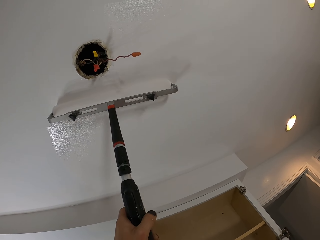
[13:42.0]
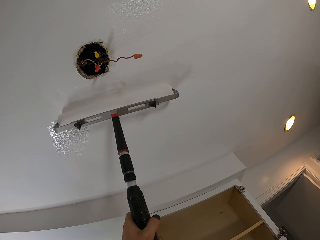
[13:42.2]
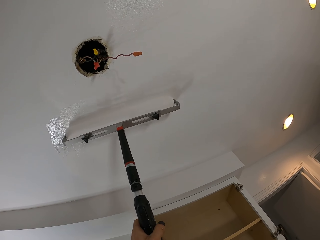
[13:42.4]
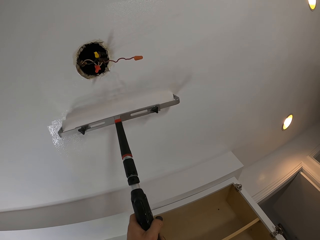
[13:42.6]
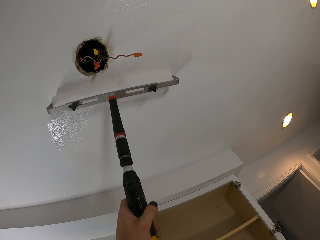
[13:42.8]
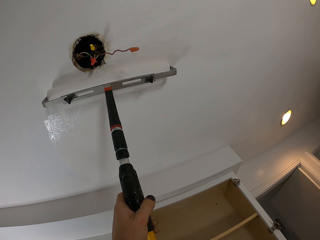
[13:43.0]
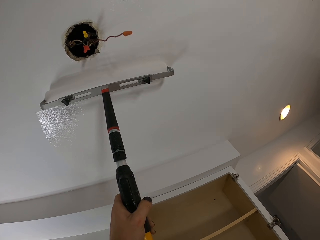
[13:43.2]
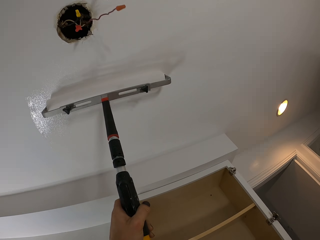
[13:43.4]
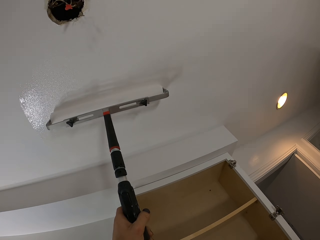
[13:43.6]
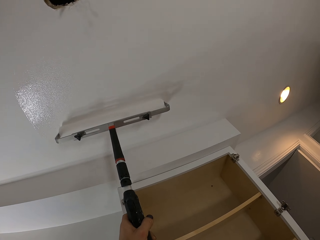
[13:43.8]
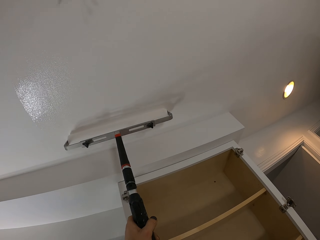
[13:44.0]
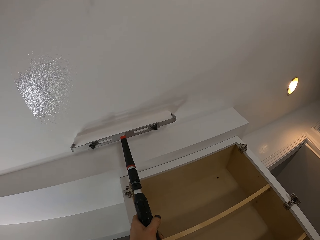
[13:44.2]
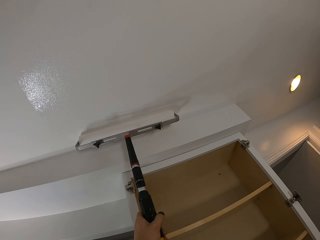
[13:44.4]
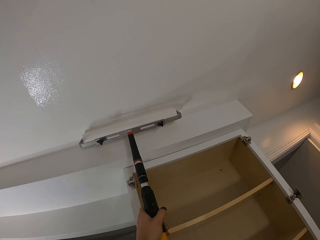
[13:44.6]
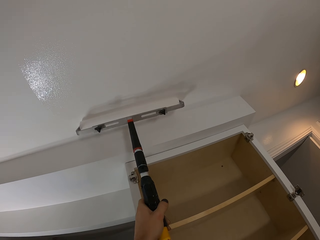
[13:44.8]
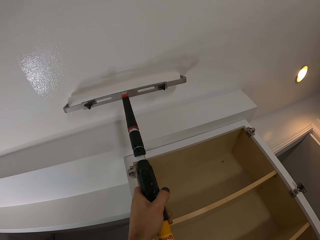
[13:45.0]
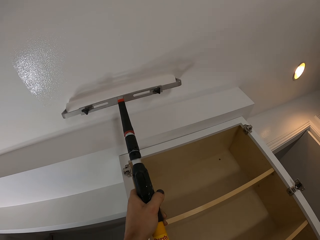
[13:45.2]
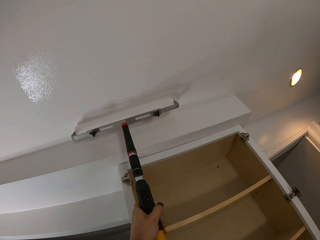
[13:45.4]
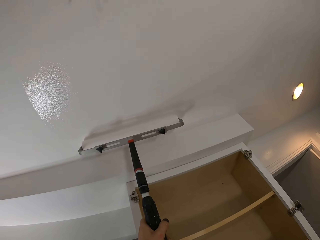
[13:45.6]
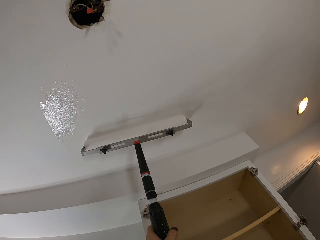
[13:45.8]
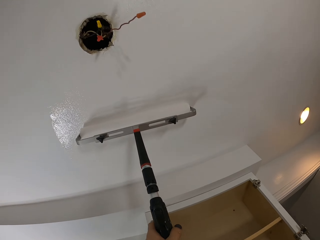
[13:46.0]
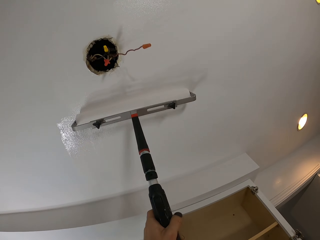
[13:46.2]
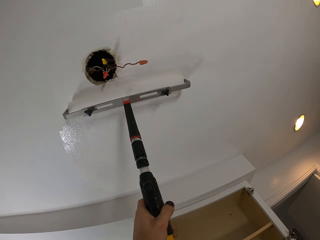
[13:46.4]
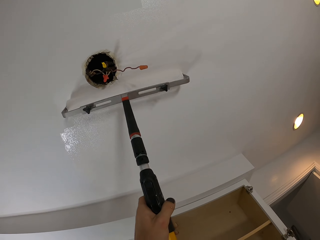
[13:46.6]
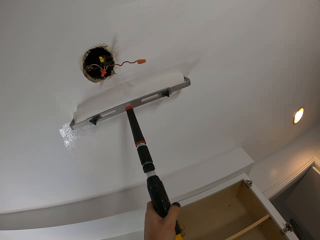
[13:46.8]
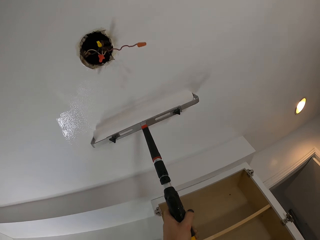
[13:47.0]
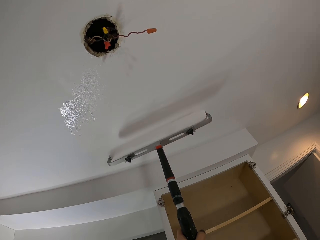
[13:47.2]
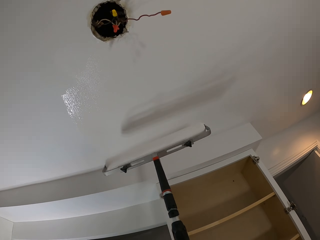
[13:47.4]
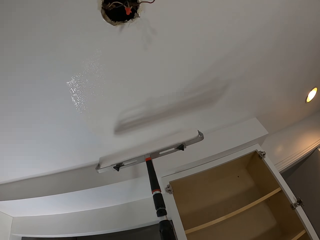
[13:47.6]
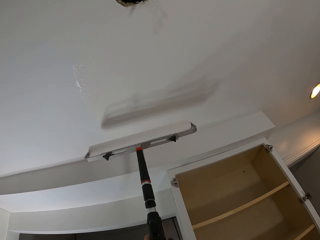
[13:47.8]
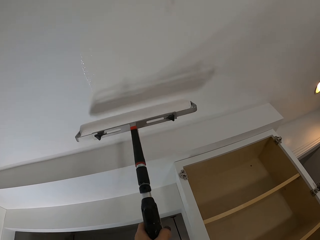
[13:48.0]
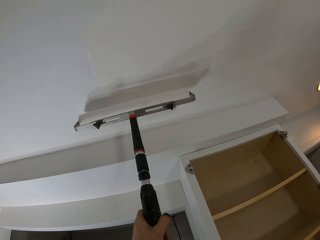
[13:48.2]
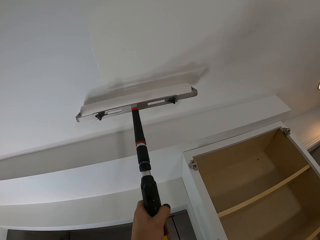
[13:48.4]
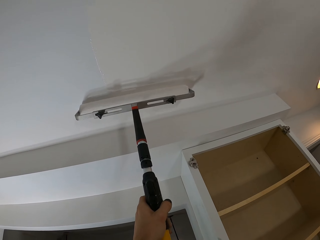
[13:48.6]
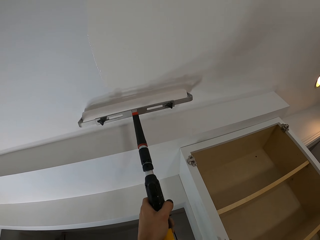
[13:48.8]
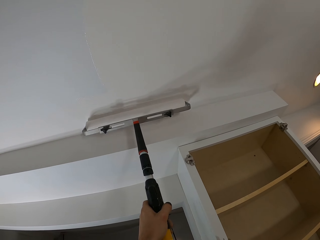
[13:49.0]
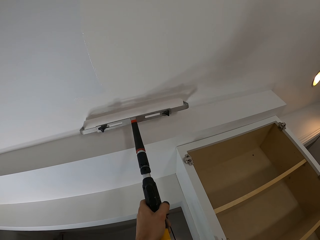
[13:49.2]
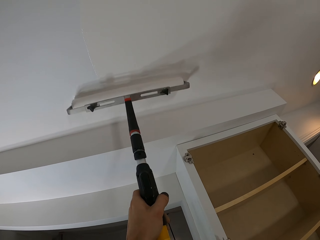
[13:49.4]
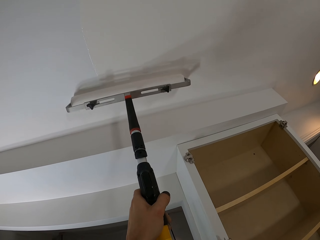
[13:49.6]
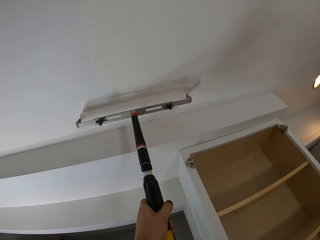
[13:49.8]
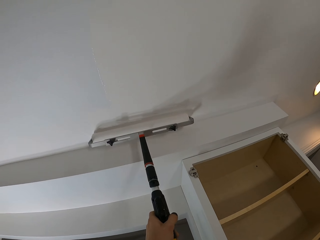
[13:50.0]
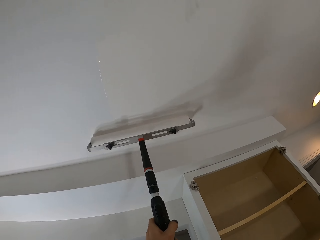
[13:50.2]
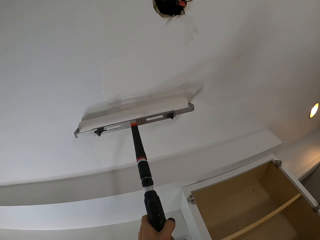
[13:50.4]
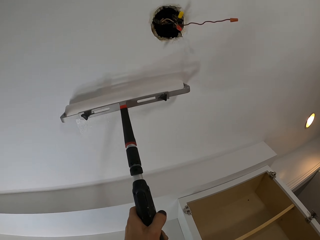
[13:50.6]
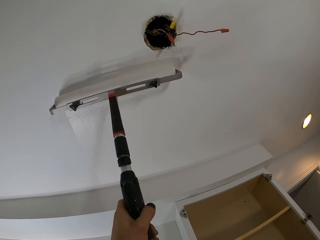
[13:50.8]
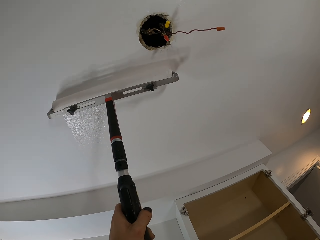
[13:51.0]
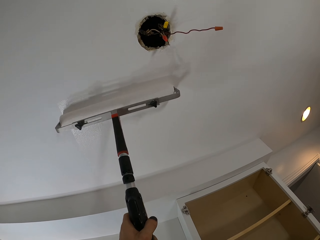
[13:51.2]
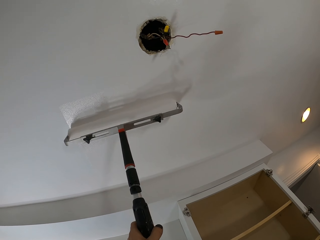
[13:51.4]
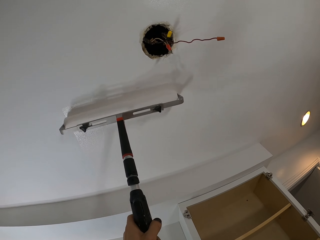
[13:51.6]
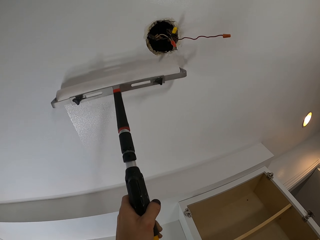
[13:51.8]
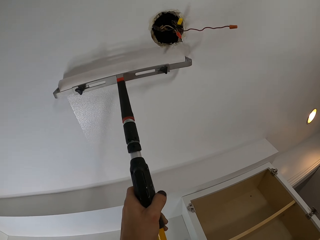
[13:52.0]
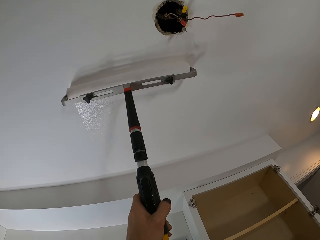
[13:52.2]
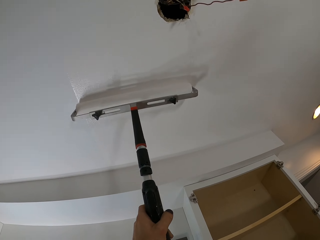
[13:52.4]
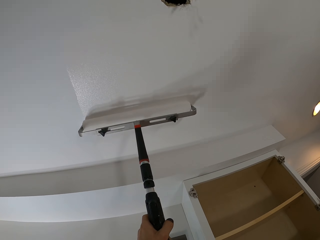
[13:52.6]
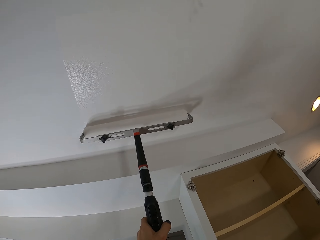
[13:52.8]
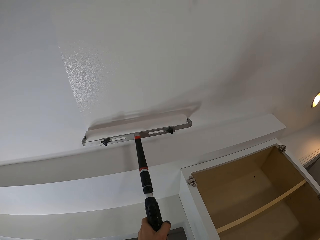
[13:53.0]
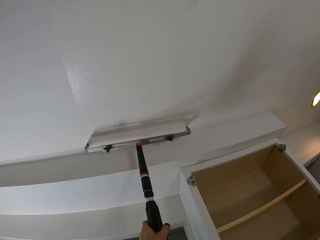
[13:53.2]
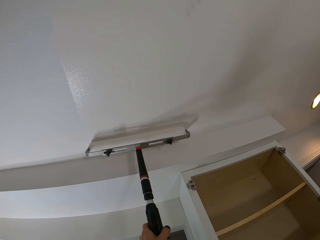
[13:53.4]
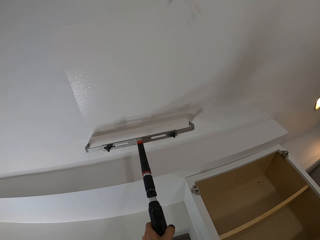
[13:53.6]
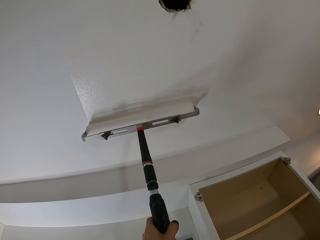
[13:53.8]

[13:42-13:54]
The camera wearer lowers the roller. They paint.

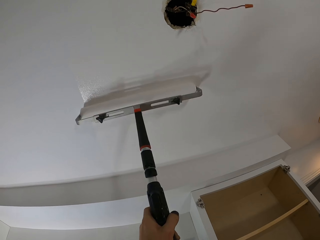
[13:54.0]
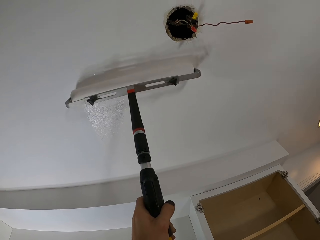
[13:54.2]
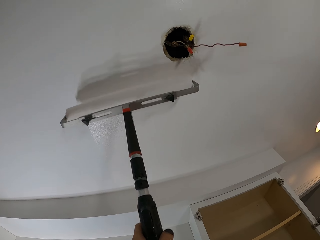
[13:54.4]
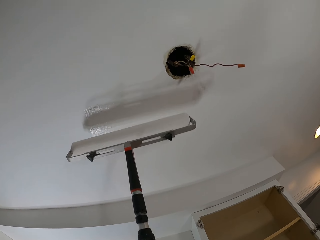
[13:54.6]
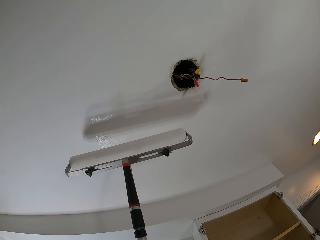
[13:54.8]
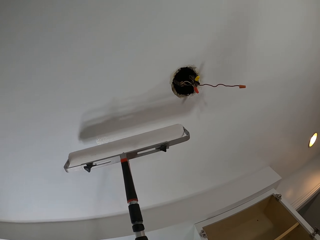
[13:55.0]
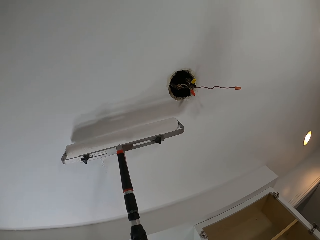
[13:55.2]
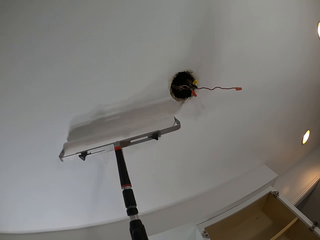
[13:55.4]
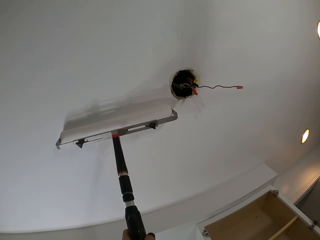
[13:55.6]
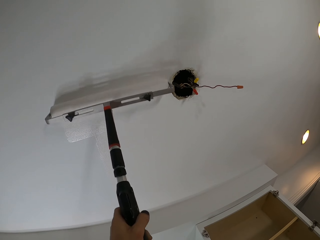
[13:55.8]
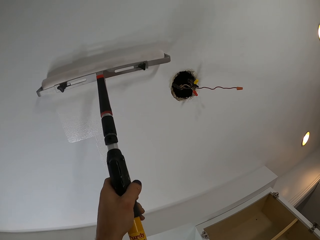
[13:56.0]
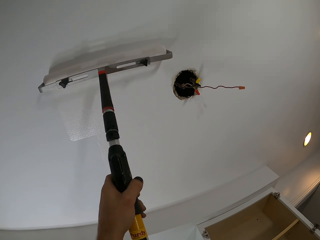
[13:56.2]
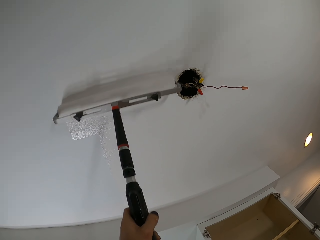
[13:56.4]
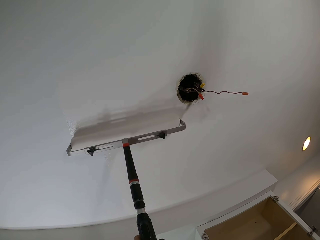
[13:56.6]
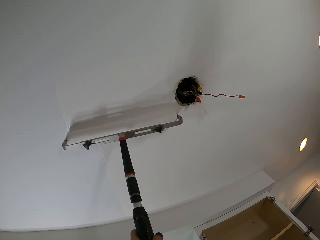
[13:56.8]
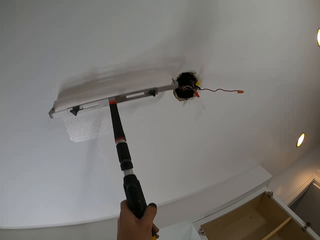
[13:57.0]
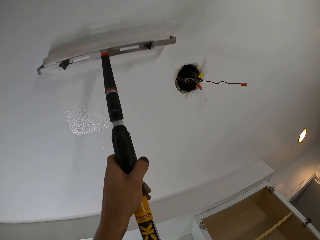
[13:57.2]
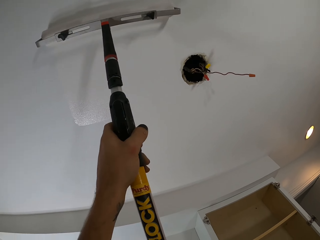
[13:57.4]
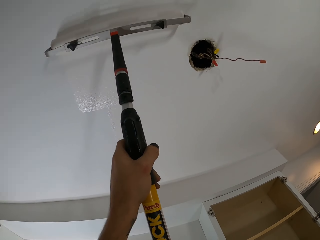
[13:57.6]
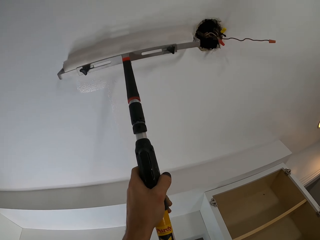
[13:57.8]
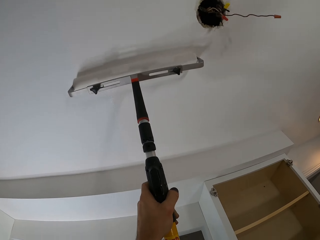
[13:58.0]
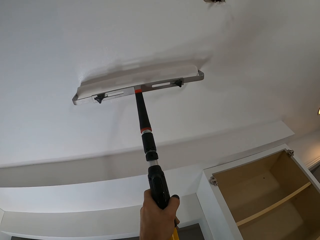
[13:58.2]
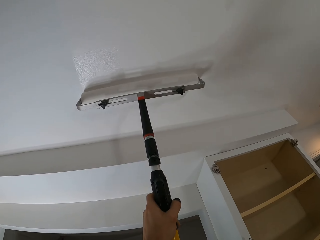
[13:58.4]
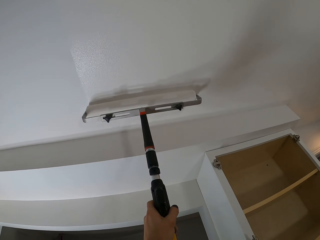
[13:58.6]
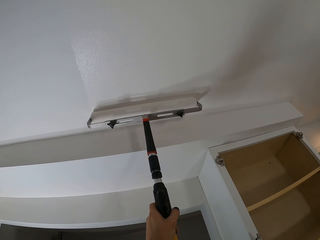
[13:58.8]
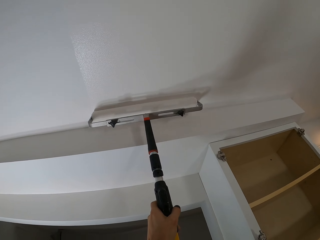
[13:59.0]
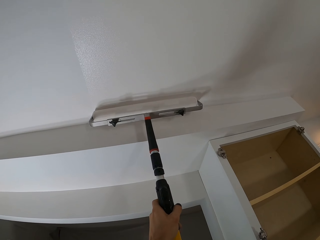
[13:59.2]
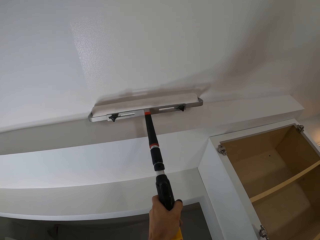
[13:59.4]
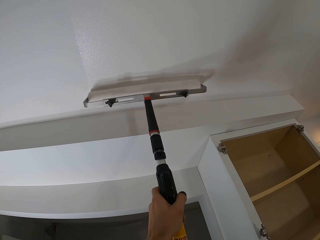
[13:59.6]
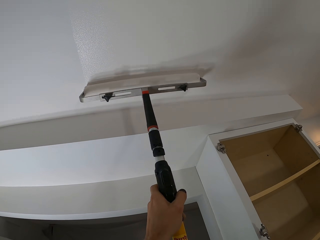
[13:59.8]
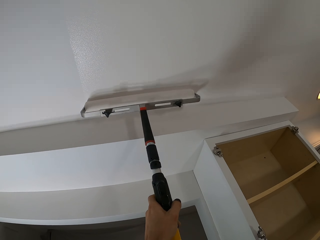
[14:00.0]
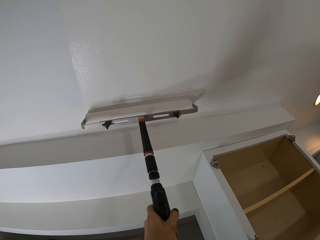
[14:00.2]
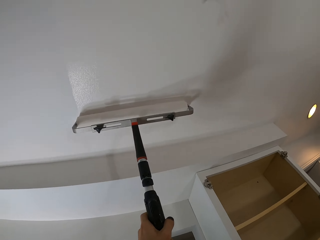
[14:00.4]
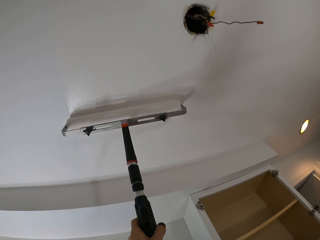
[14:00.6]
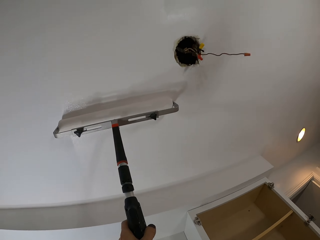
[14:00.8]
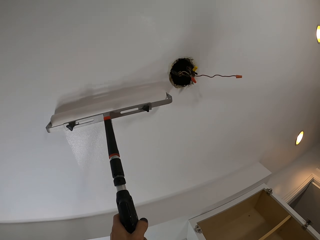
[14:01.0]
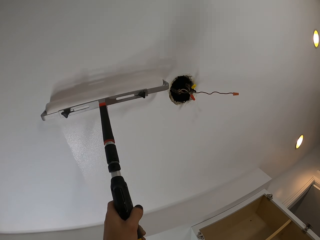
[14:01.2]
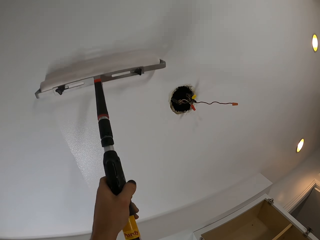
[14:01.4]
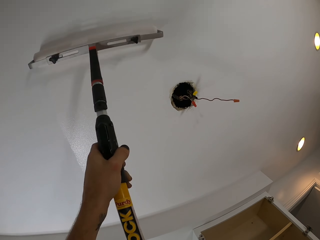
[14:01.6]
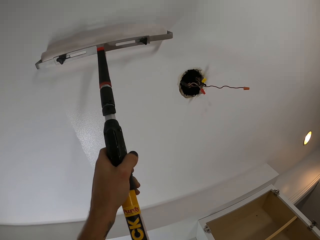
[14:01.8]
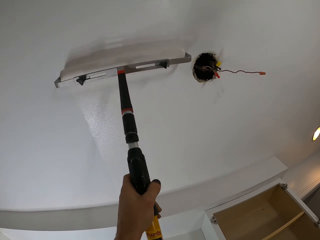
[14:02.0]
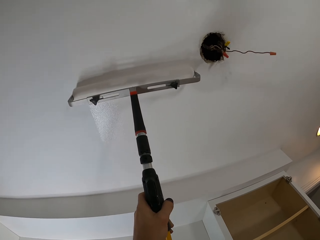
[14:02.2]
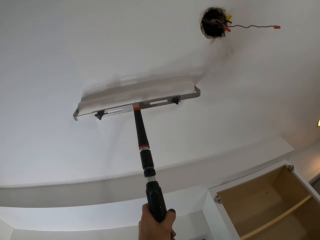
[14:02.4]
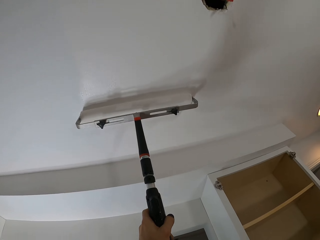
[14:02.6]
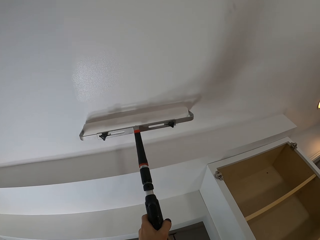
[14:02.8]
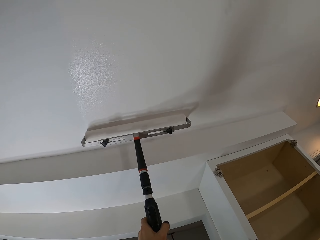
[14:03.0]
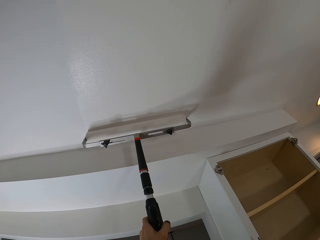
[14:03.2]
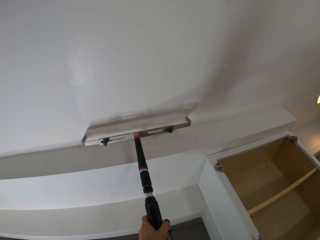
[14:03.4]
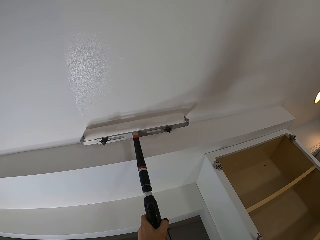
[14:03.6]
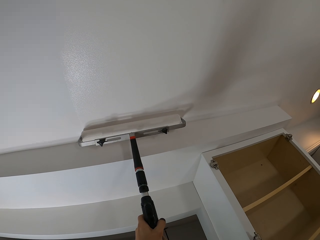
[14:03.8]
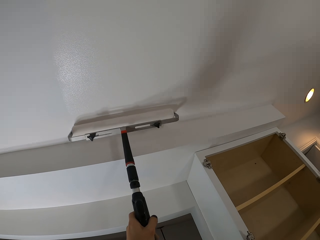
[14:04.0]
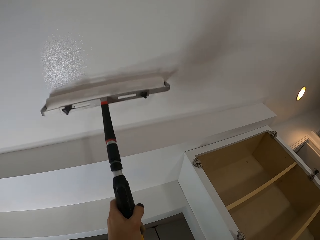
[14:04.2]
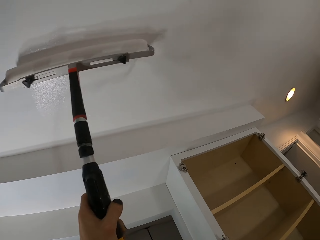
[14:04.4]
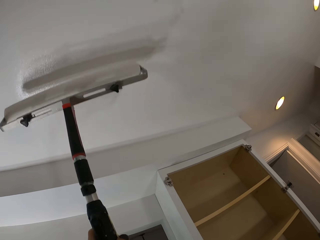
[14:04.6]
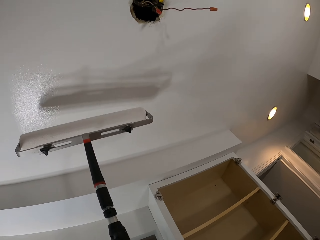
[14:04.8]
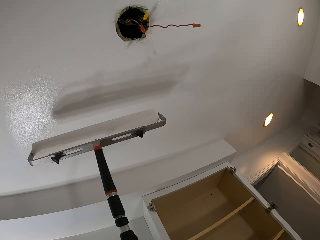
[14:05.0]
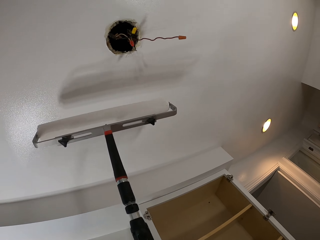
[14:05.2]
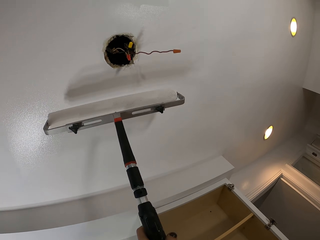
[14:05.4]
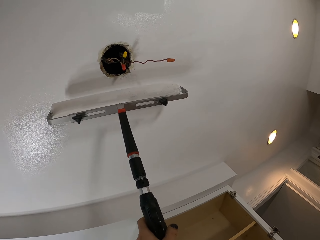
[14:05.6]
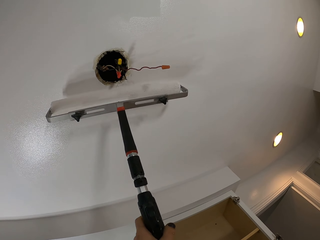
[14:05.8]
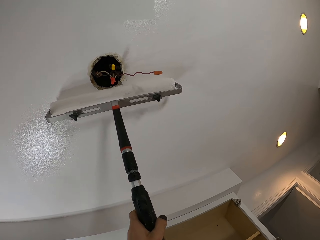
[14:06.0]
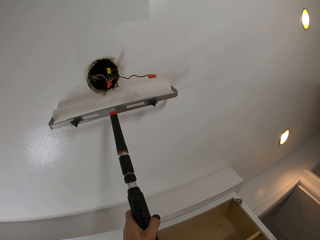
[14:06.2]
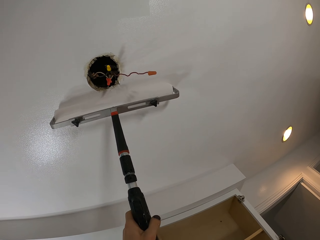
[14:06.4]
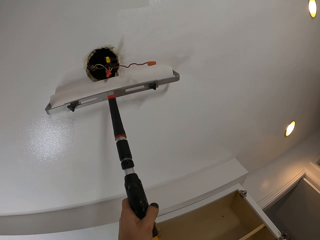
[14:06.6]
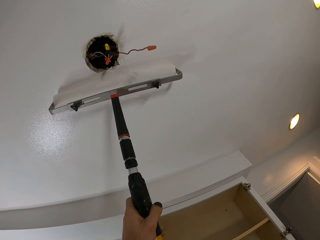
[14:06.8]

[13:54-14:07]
The camera wearer moves the roller. They paint.
